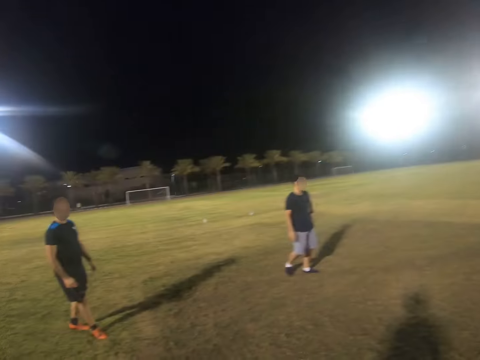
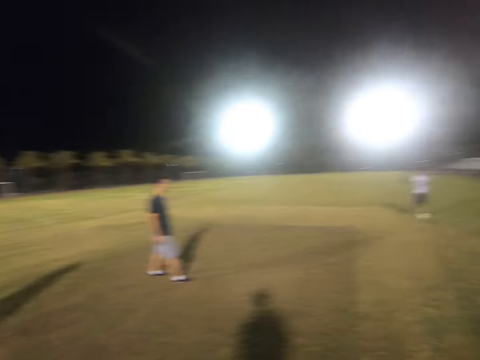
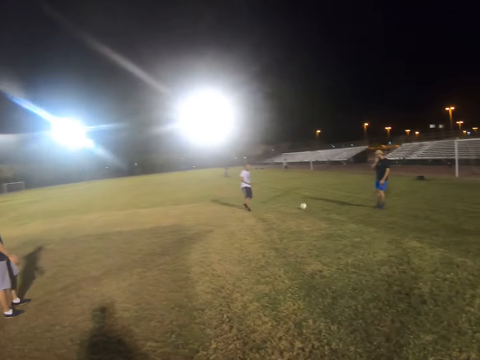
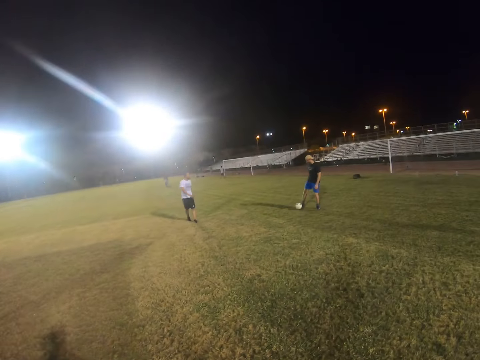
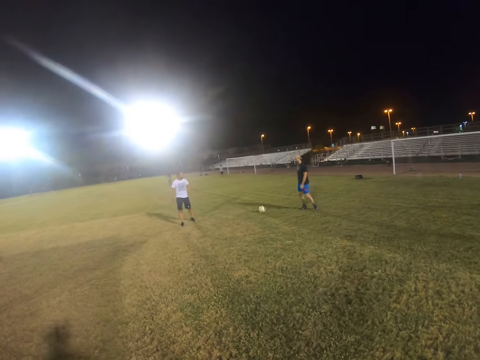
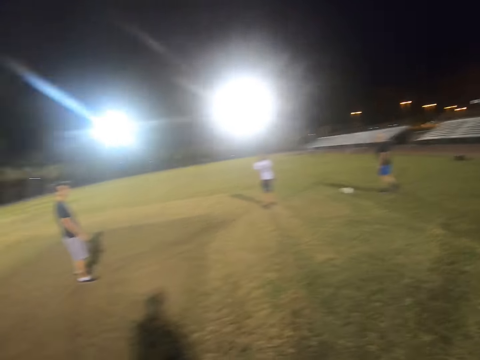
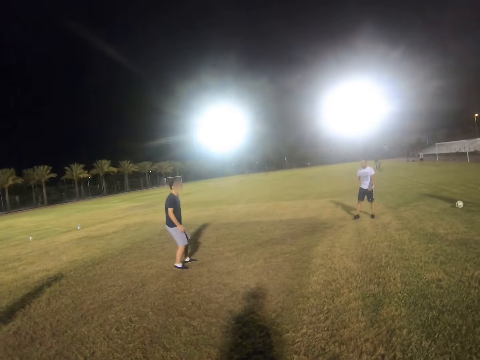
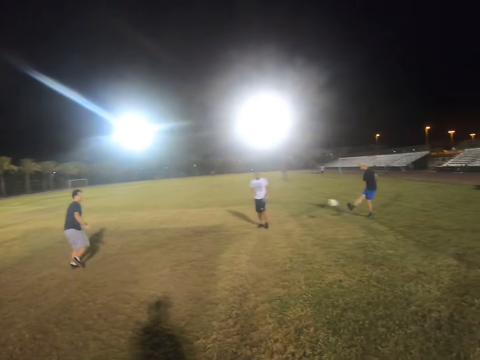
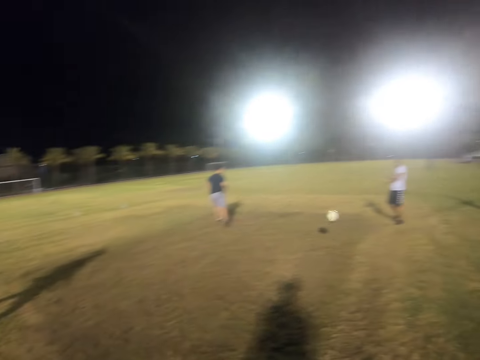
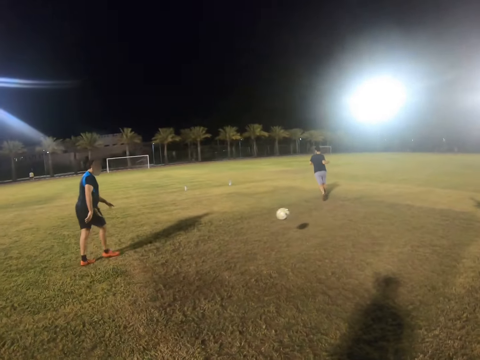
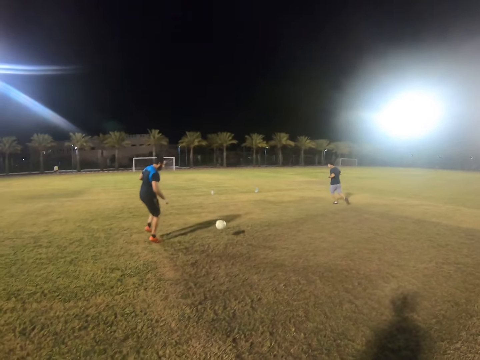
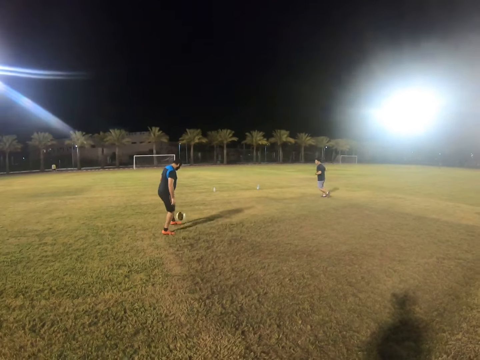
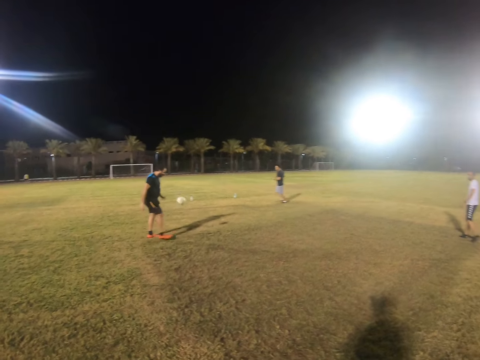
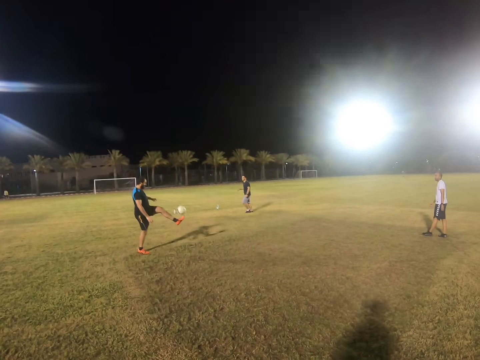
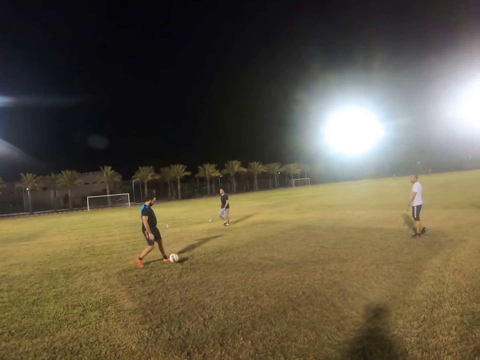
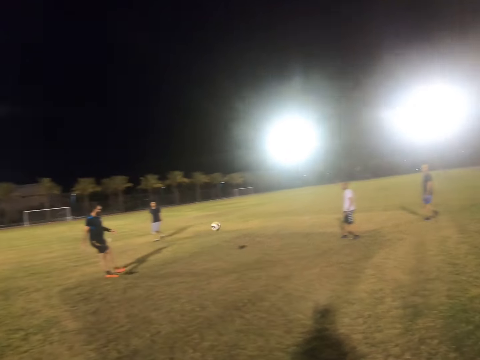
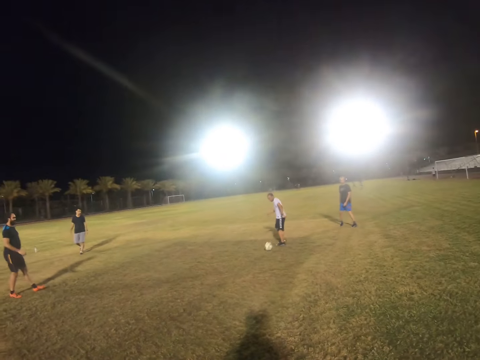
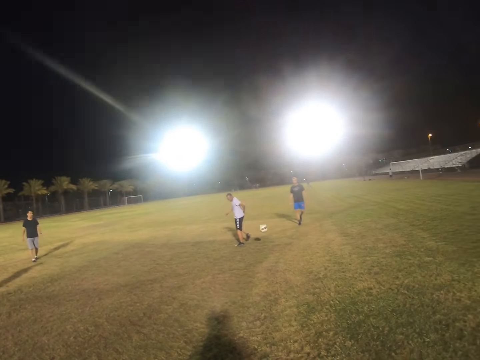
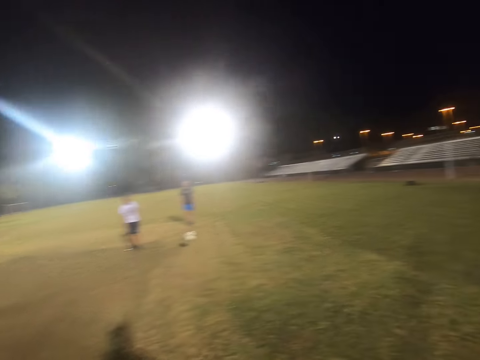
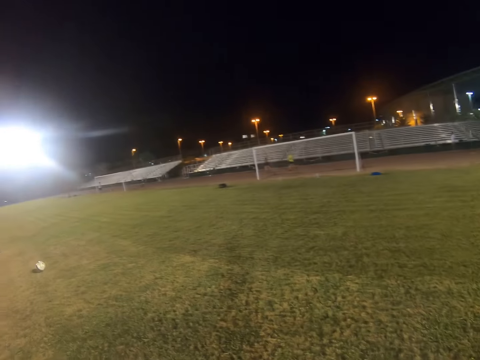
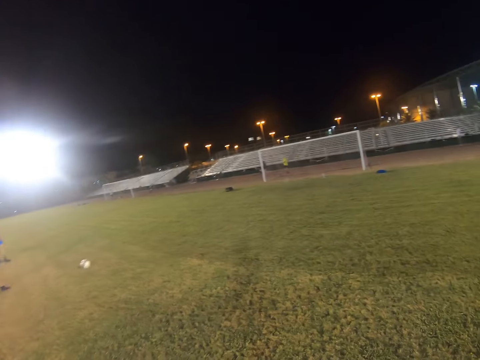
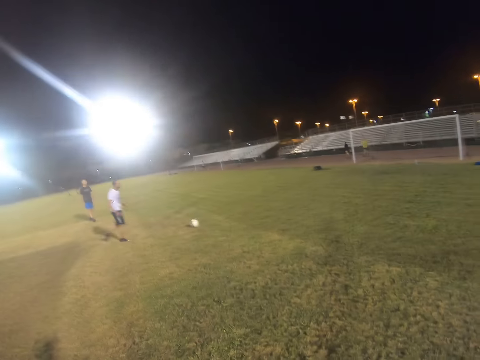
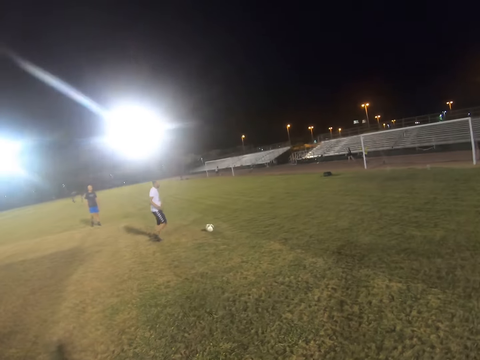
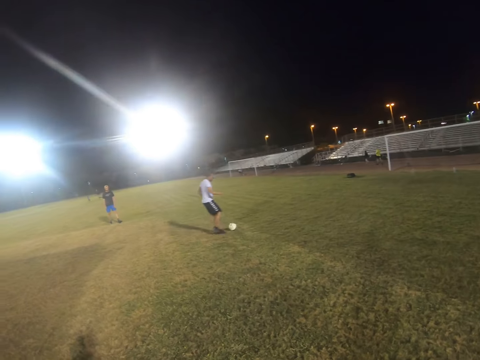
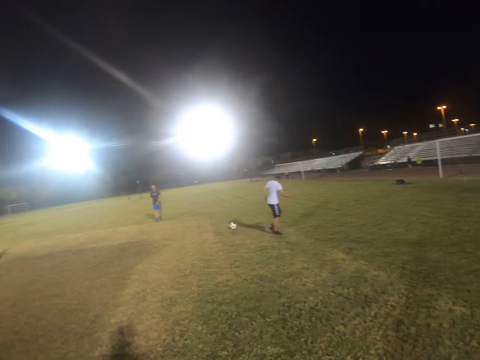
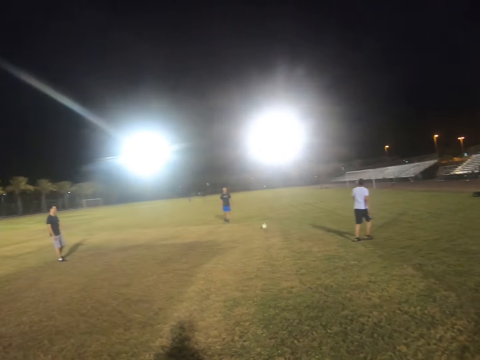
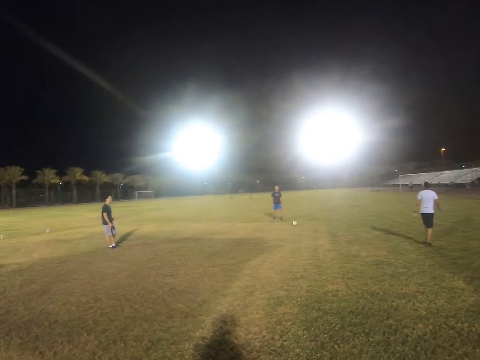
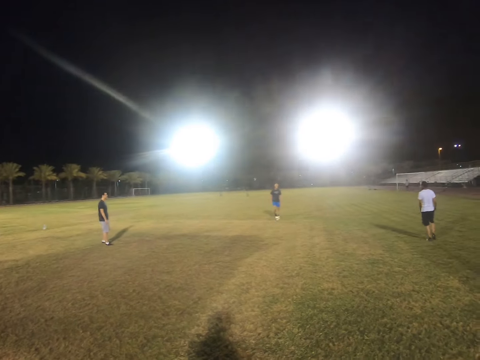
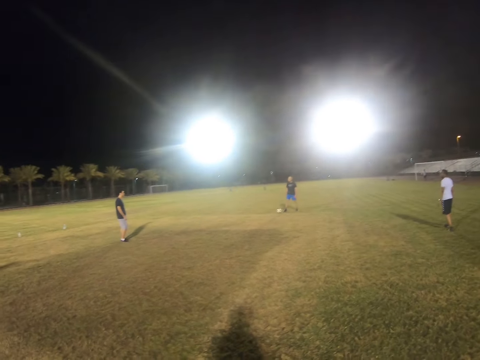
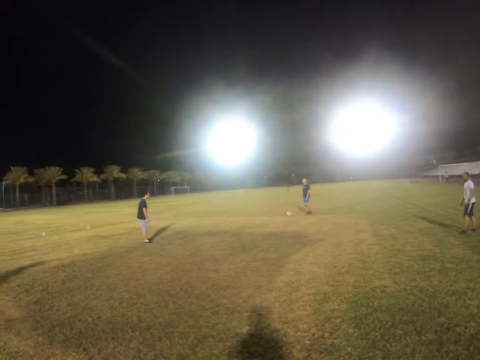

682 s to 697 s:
A man hits the ball. Another man plays with the ball. Another man runs after the ball.

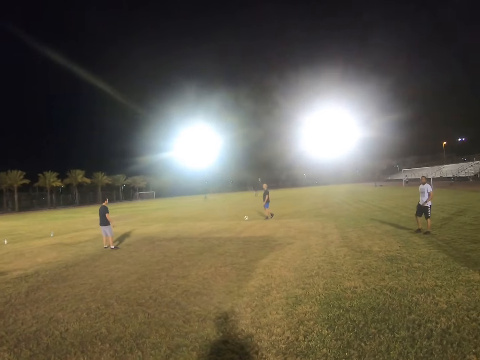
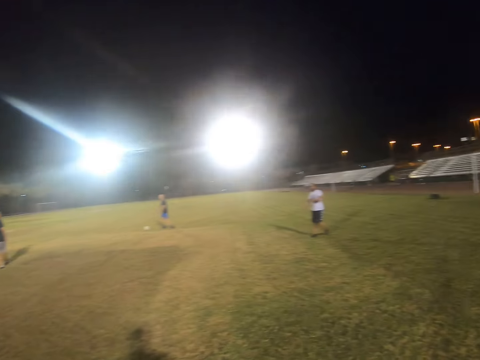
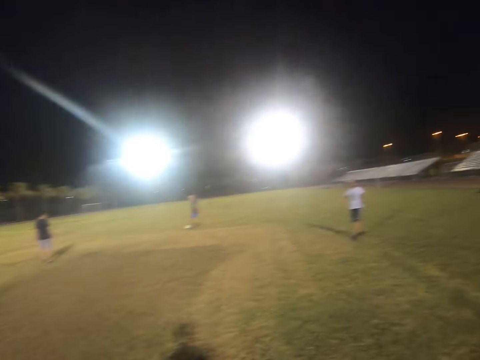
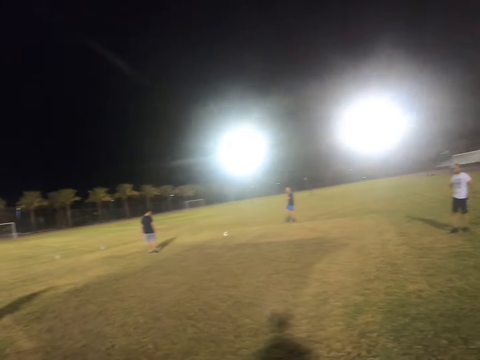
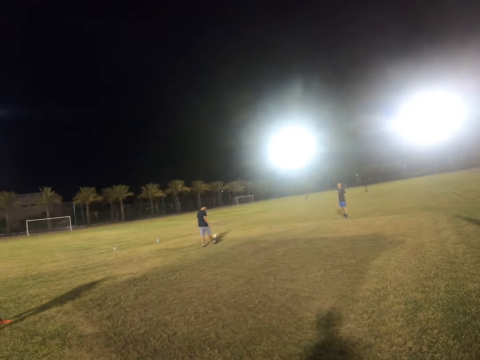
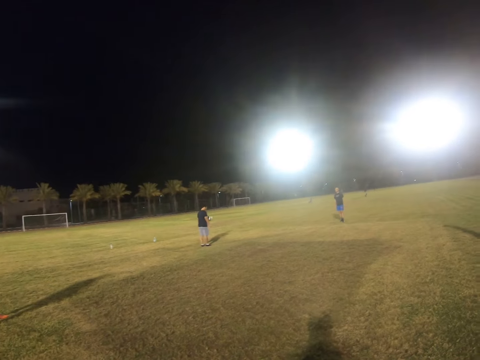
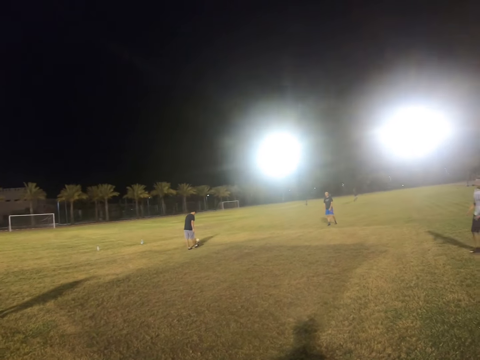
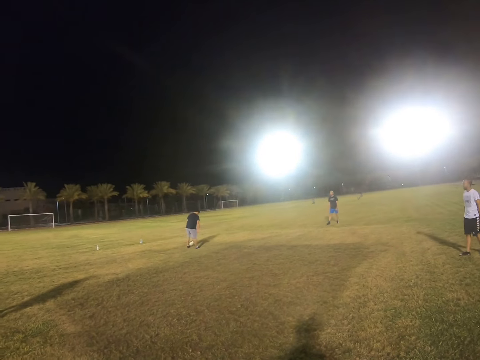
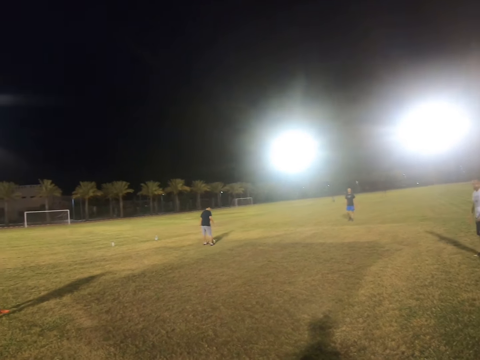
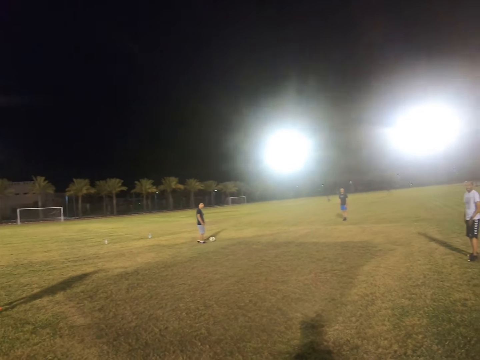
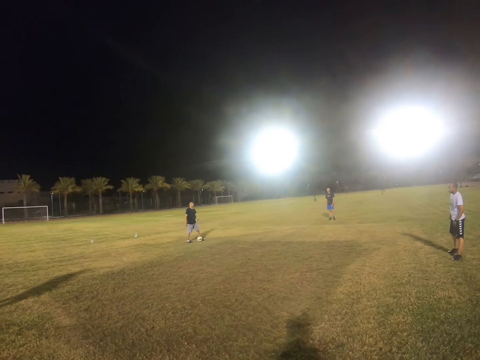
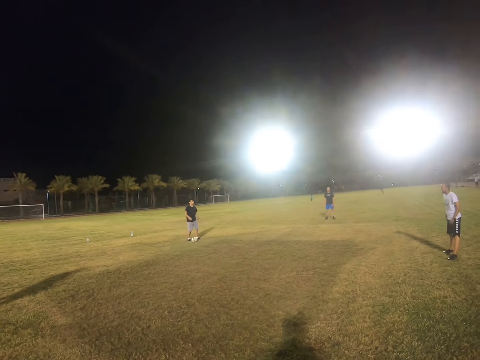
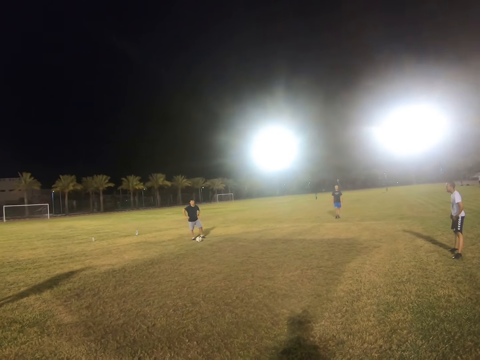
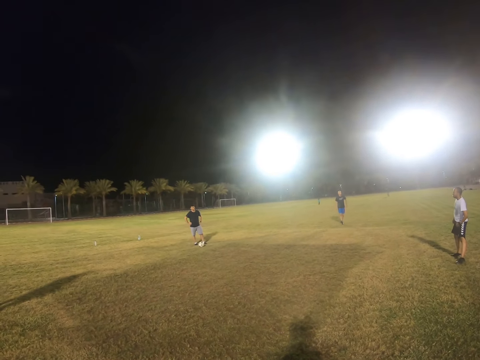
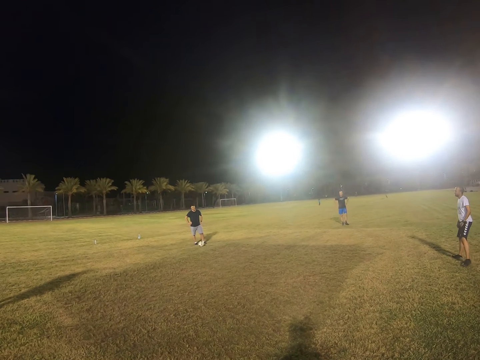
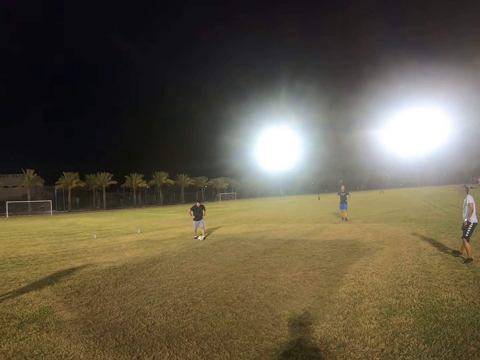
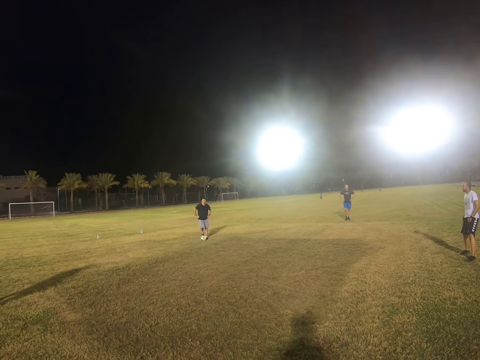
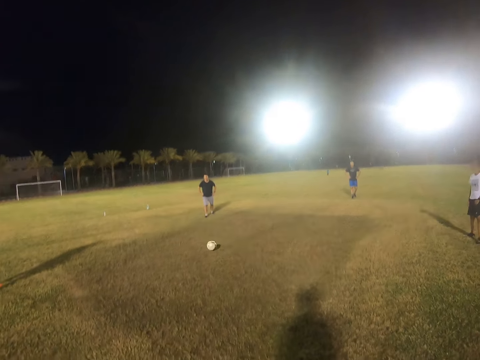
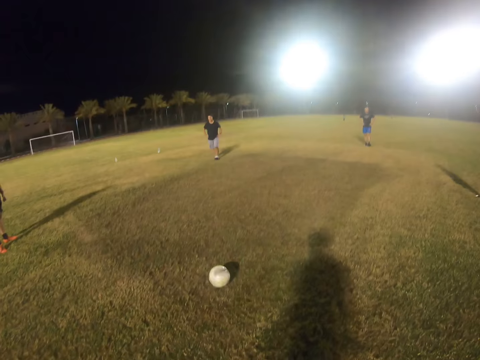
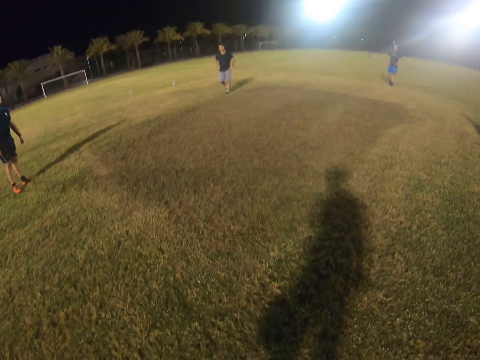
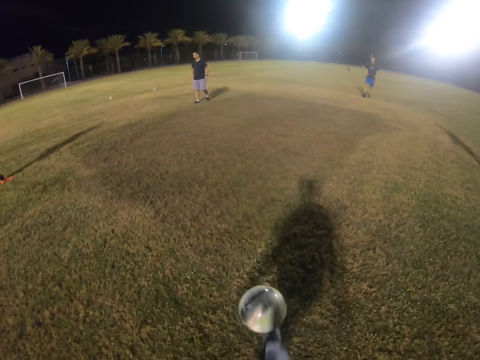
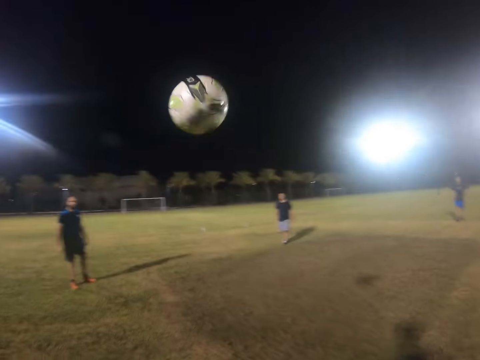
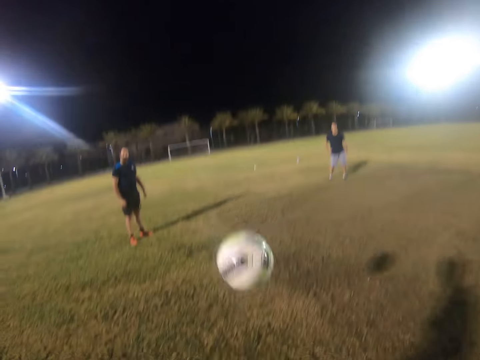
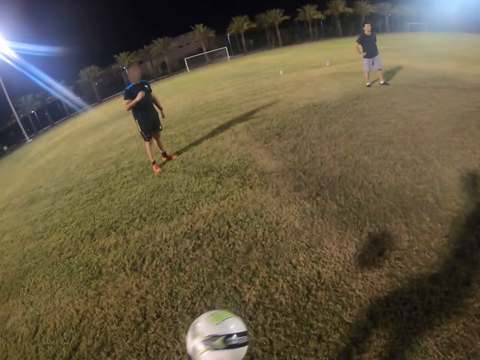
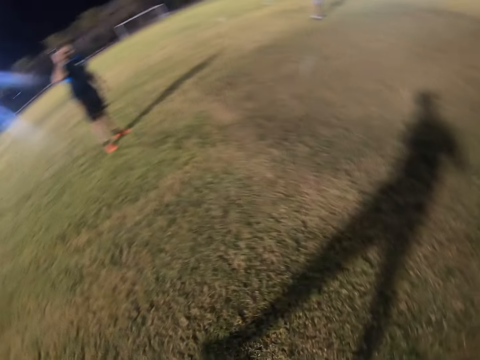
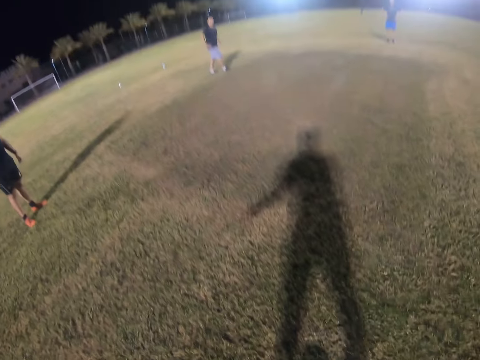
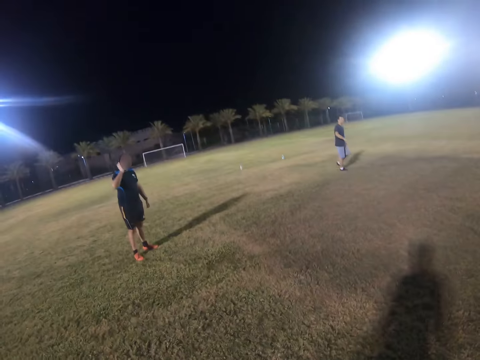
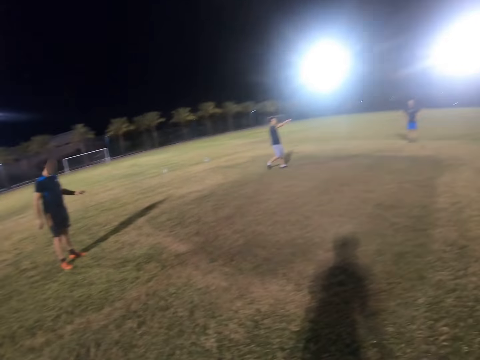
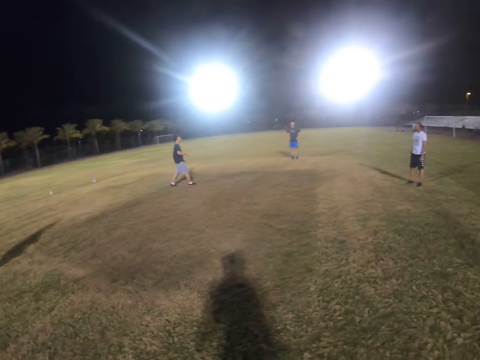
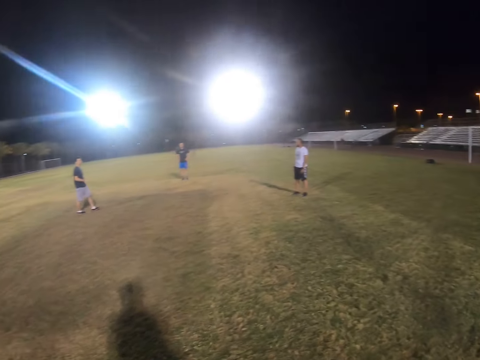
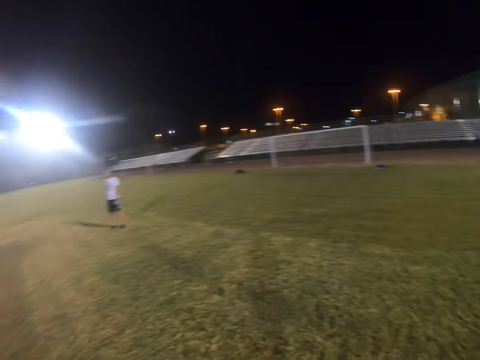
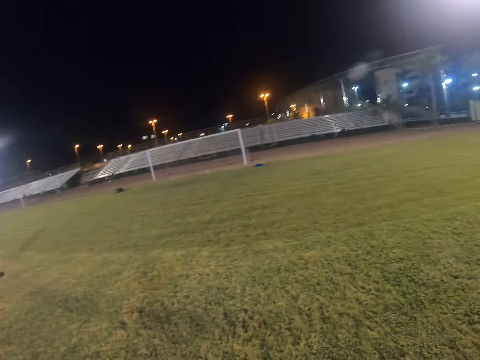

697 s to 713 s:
A man hits the ball. Another man hits the ball. The camera wearer gets the ball. They play with the ball.
